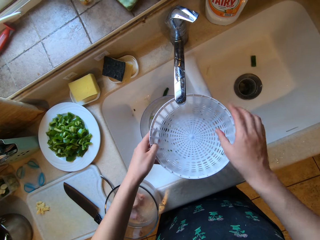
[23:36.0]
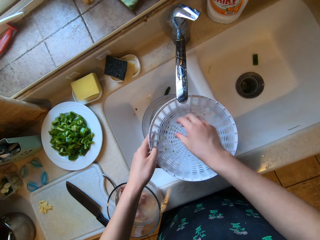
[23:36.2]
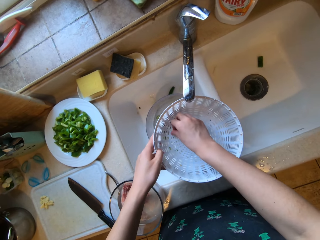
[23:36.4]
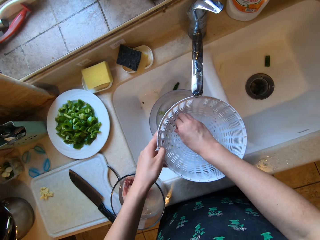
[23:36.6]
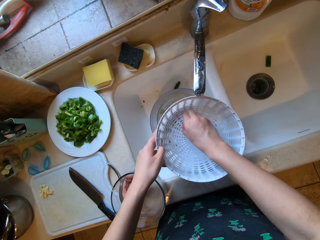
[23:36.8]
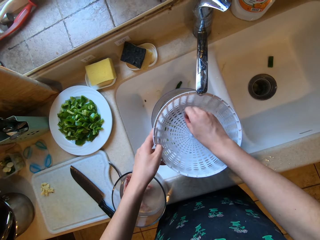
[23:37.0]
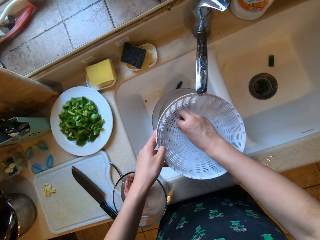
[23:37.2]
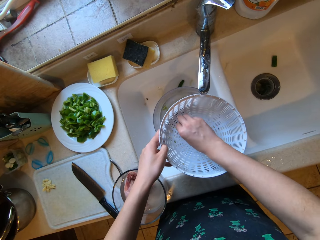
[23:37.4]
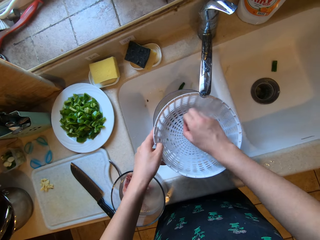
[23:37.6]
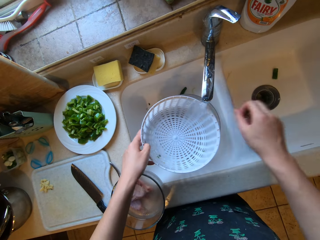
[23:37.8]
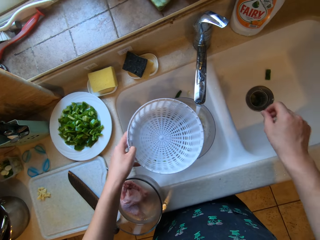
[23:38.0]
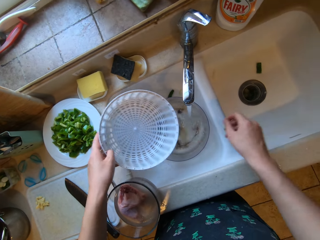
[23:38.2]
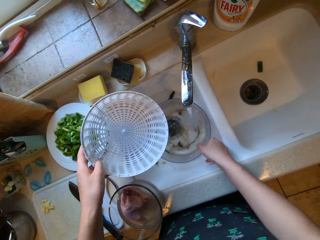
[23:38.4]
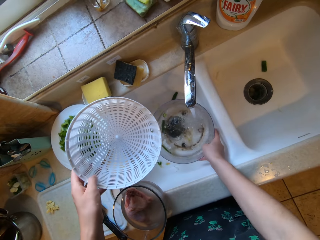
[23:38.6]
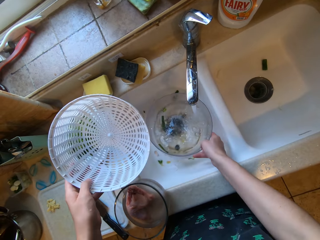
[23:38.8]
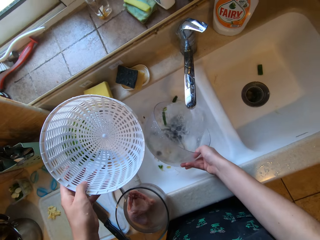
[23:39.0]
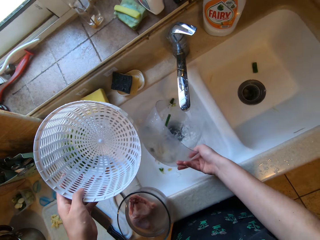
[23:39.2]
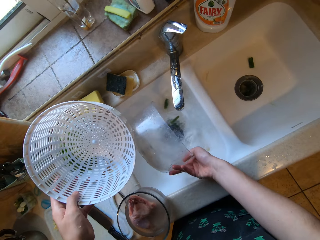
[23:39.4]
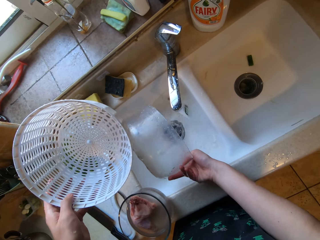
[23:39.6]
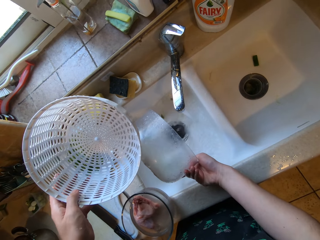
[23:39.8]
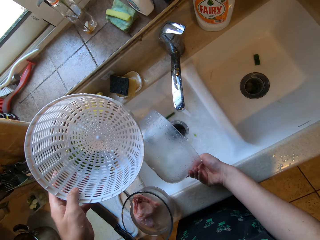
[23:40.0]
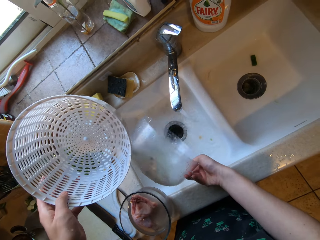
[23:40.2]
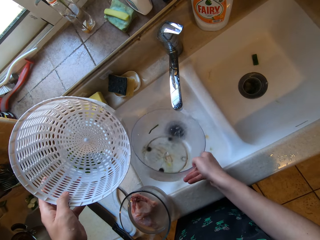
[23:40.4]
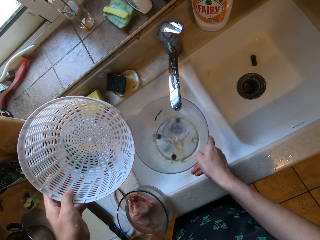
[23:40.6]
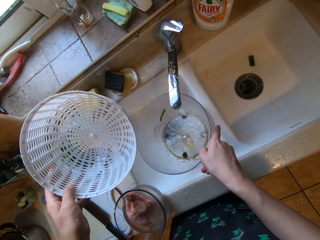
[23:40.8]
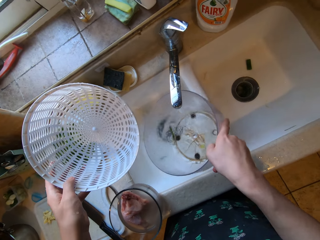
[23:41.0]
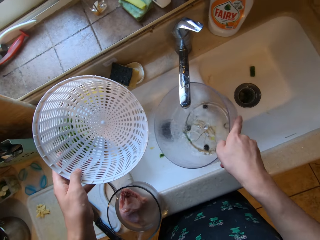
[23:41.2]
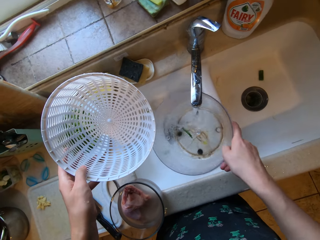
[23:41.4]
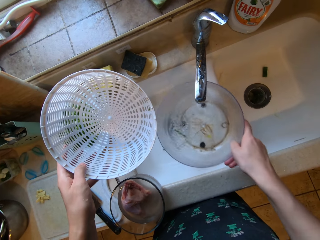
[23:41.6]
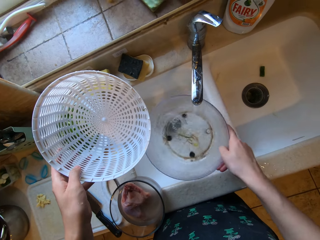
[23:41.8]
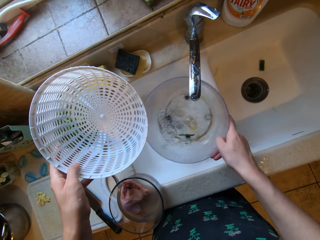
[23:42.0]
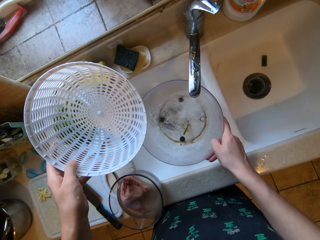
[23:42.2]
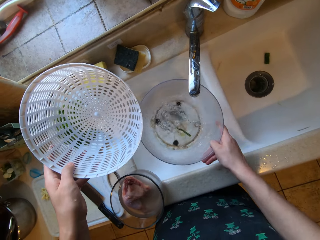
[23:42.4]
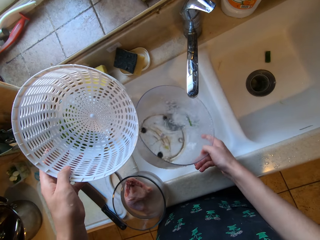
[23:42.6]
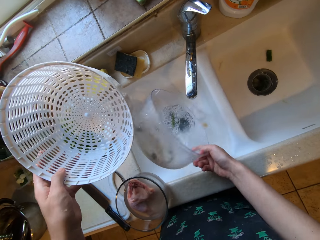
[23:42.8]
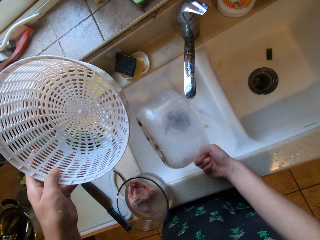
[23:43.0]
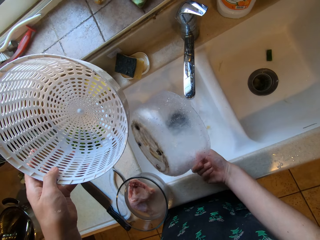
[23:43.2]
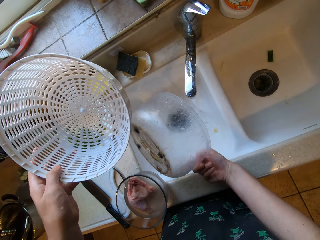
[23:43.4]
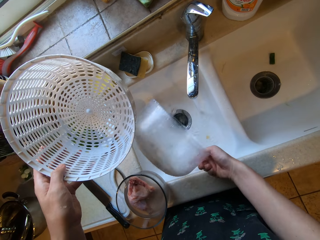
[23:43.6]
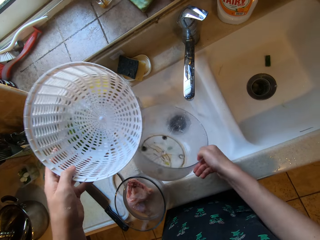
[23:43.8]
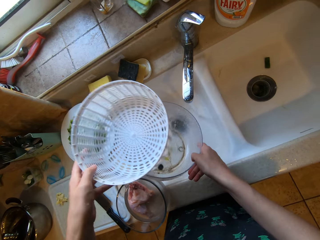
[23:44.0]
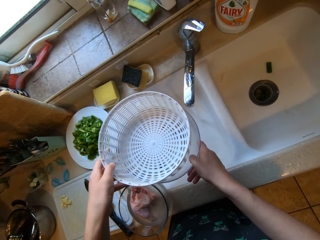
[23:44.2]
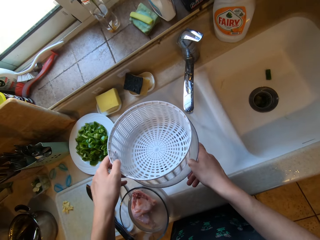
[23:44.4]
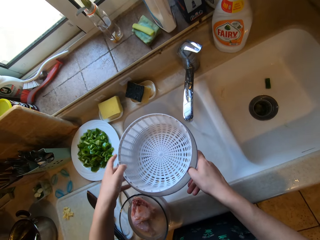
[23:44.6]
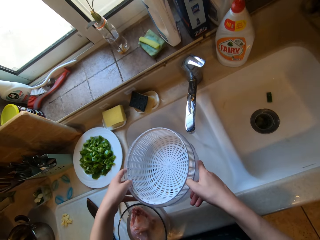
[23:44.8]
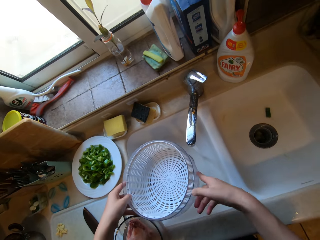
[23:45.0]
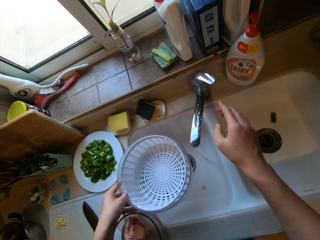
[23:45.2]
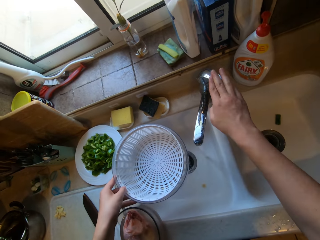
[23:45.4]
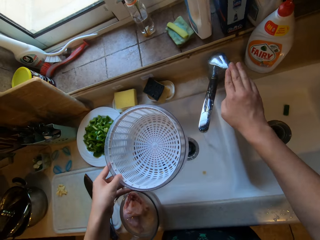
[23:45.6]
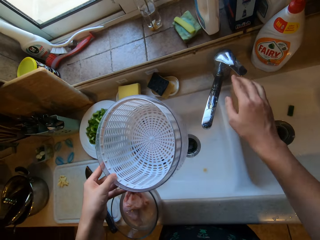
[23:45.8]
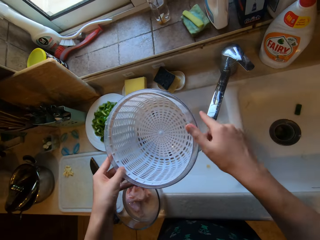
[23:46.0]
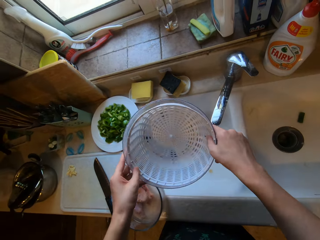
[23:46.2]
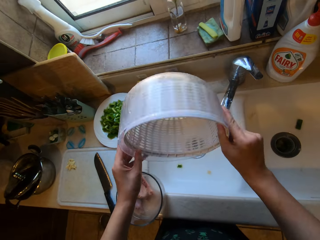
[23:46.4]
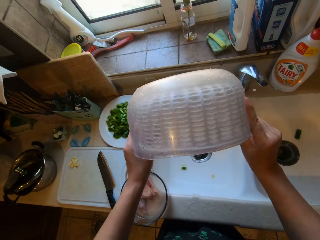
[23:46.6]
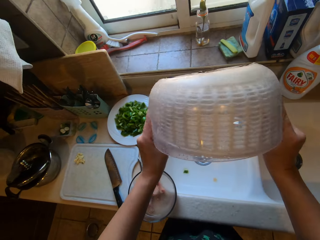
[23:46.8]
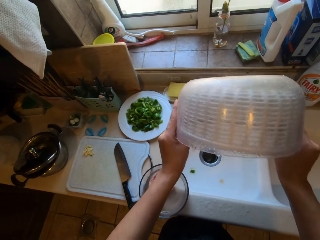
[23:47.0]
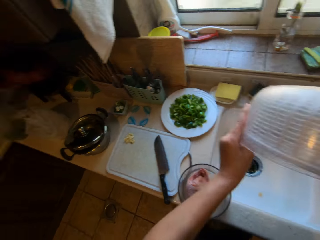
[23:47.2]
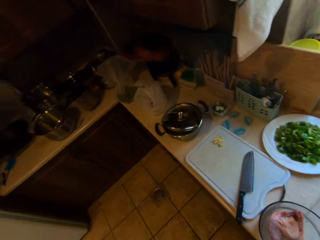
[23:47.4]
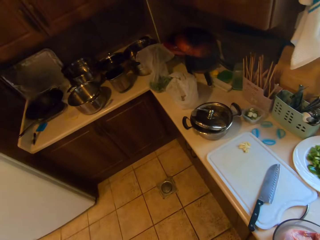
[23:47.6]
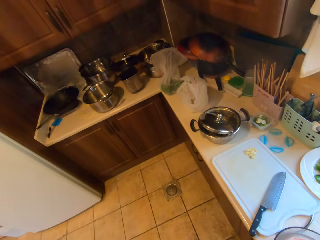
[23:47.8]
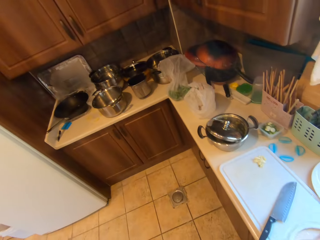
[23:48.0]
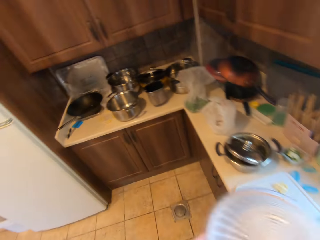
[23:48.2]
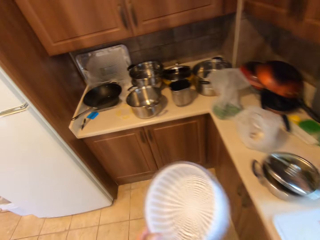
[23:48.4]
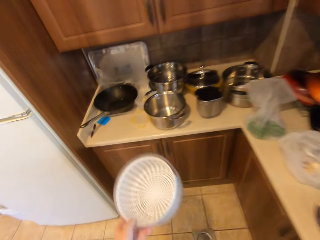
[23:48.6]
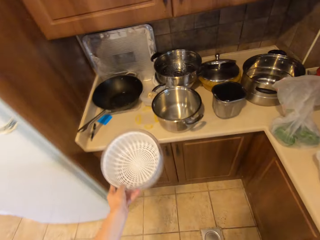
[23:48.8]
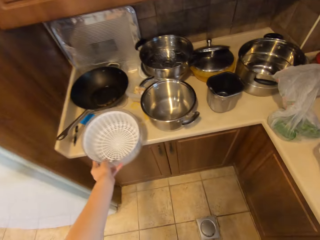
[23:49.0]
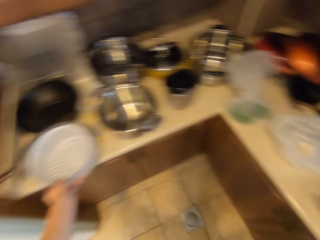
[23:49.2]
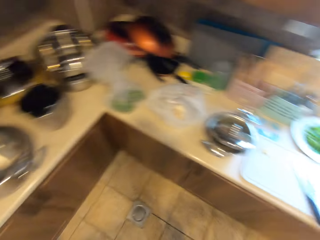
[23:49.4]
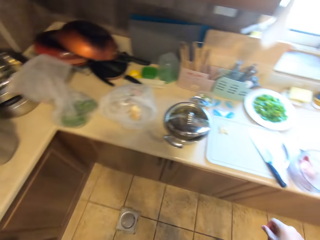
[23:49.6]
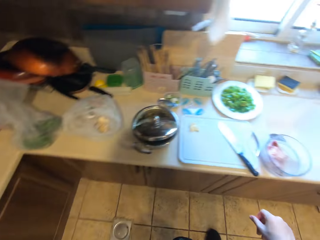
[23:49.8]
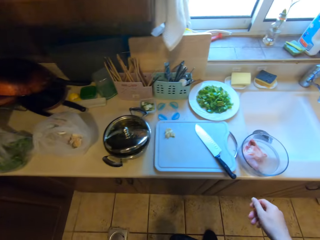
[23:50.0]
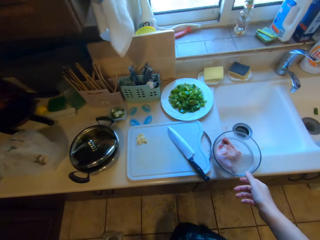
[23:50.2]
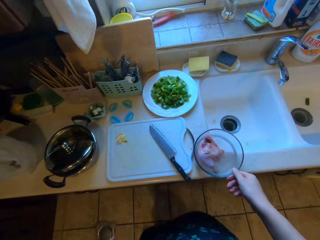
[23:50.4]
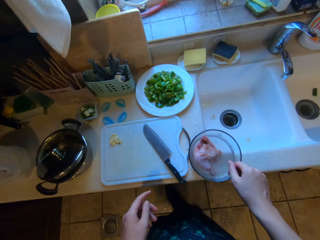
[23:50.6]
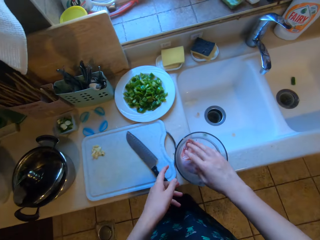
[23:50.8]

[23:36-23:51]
The camera wearer grabs a bowl from the sink with his right hand. He pours out water from the bowl into the sink. He rinses the bowl with his left hand. He puts the sieve into the bowl with his left hand. He transfers the bowl and sieve to his left hand. He closes the tap with his right hand. He drains water from the bowl. He wipes off water from the bowl and sink with both hands. He drops the bowl and sieve on the kitchen counter with his left hand.

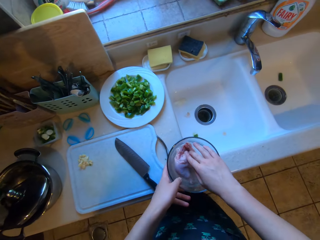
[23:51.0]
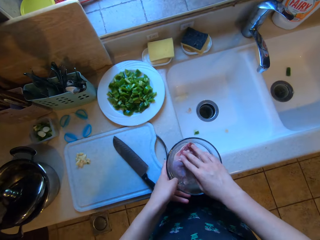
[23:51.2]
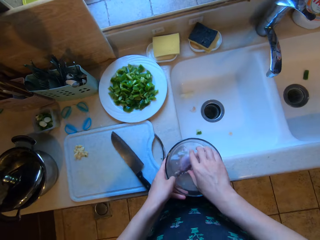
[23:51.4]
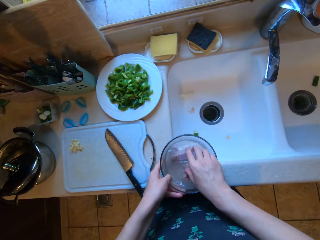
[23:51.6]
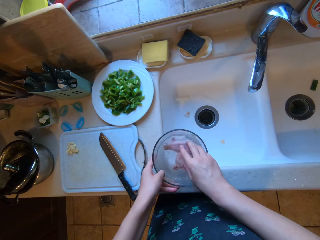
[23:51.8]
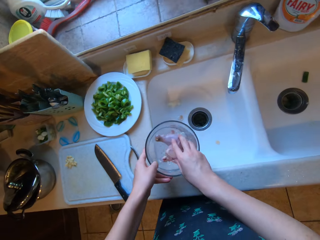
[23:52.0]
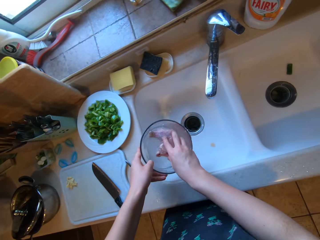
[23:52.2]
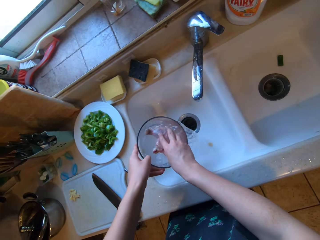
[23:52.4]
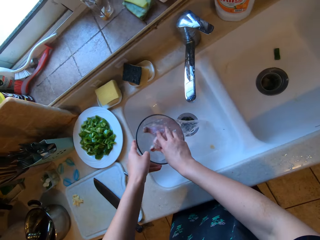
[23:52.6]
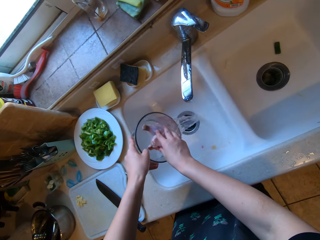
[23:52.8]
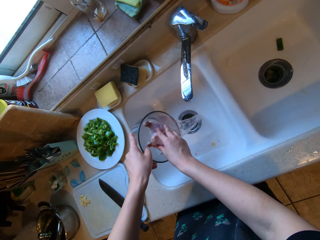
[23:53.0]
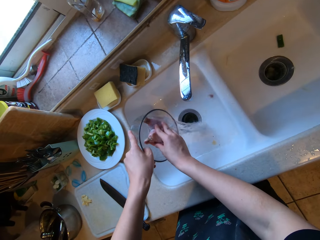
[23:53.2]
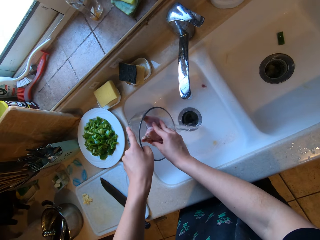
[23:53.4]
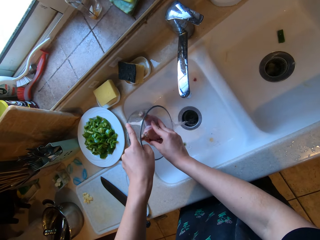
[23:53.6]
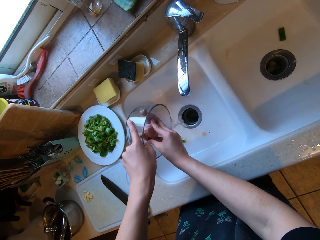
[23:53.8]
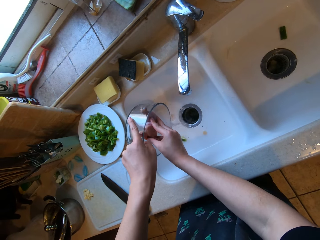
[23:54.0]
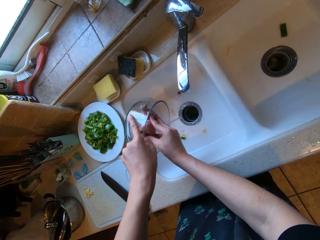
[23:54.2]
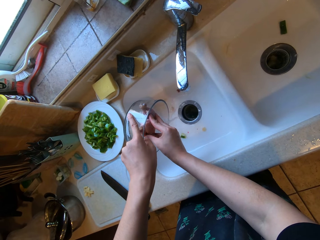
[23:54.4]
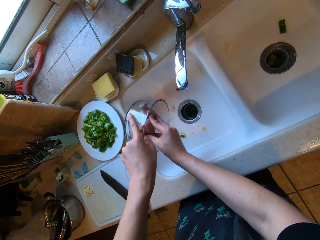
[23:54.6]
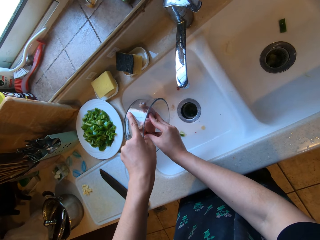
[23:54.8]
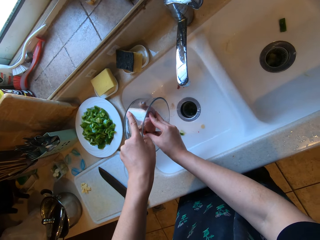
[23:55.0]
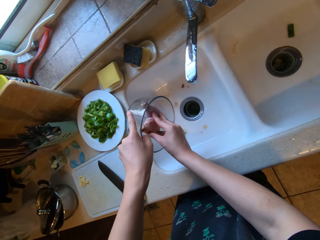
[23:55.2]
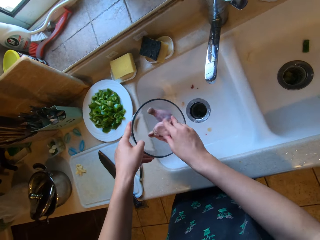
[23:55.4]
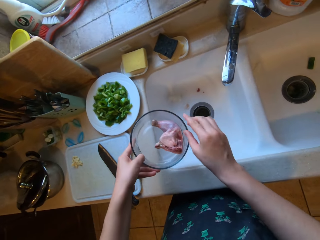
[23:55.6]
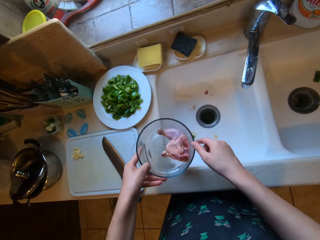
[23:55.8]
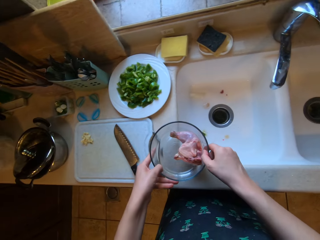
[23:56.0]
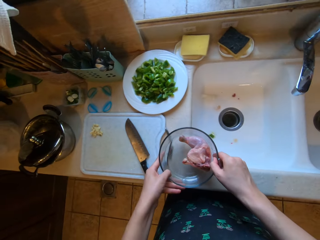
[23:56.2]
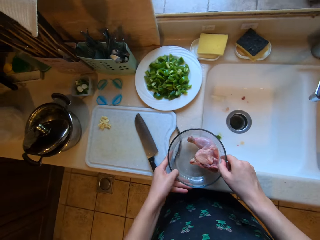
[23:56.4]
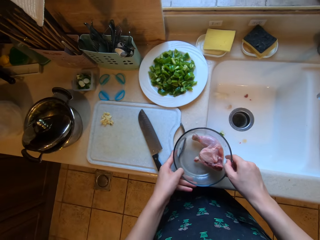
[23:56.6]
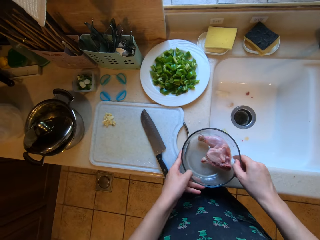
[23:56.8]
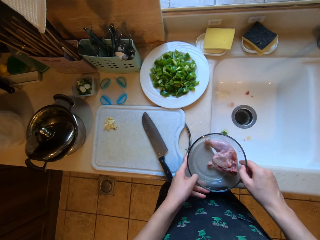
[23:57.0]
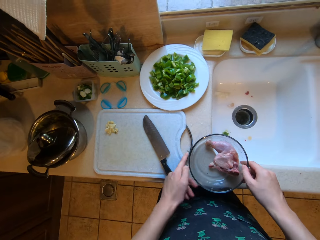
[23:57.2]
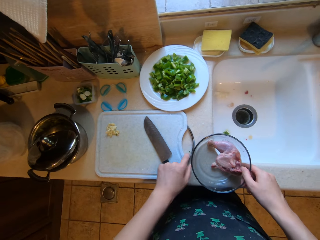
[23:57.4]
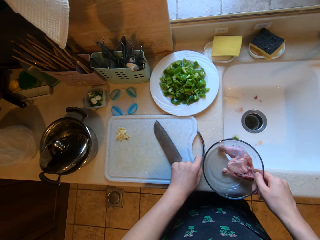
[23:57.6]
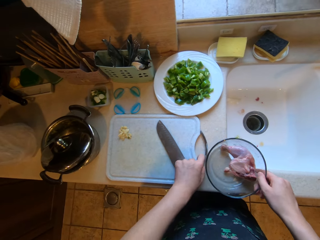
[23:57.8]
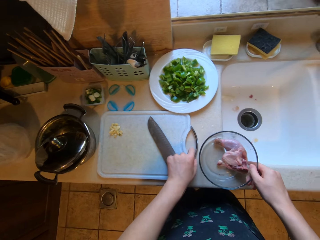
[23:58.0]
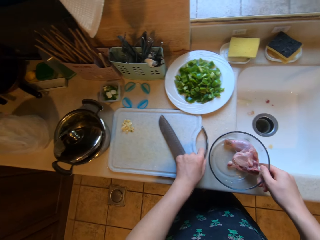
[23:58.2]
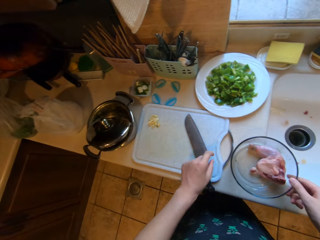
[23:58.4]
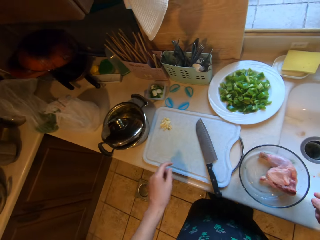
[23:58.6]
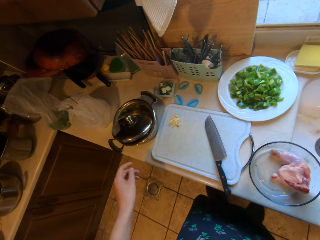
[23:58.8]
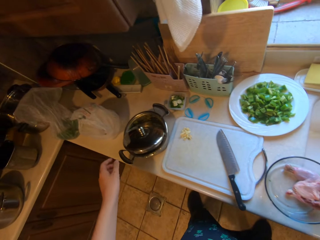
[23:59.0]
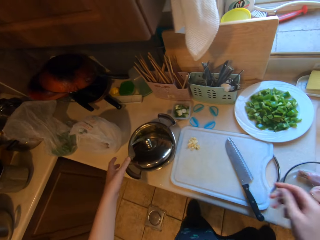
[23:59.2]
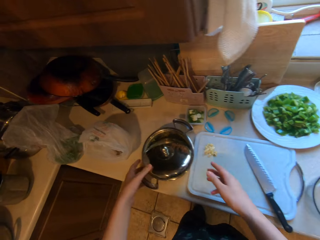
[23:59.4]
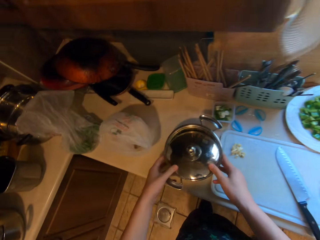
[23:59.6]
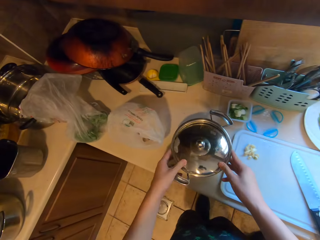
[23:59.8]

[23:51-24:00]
The camera wearer pours water in the chicken bowl. He moves the bowl of meat towards the sink with his left hand. He drains out the water in the bowl with both hands. He drops the bowl on the counter with both hands. He moves the chopping board on the kitchen counter with his left hand.
